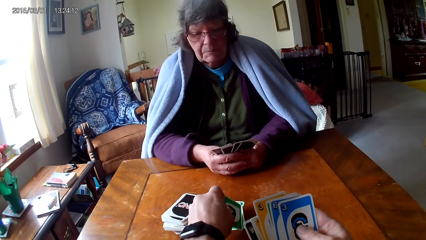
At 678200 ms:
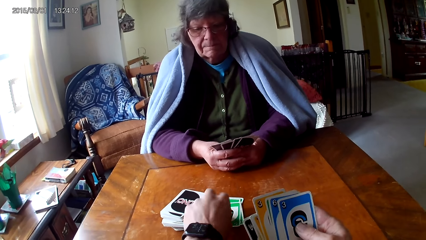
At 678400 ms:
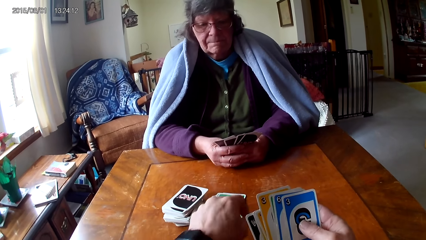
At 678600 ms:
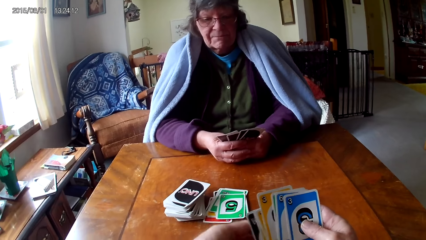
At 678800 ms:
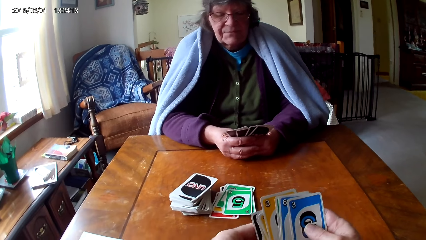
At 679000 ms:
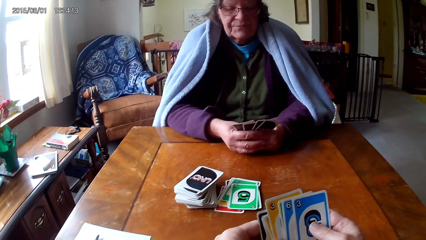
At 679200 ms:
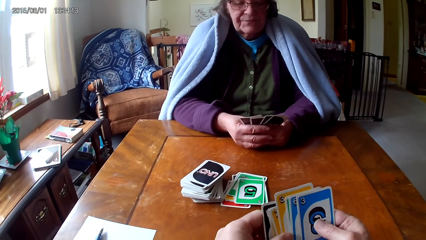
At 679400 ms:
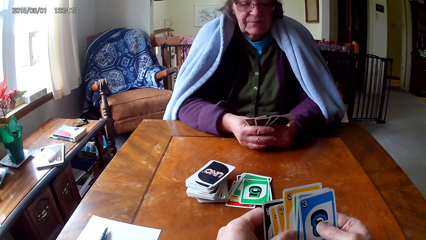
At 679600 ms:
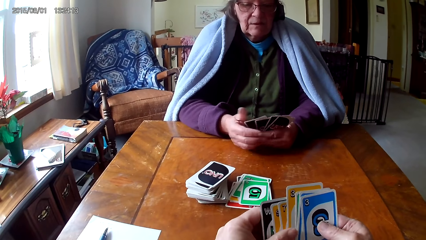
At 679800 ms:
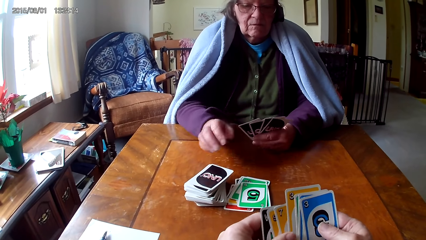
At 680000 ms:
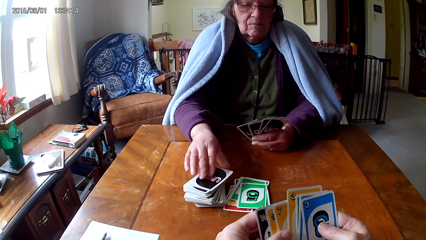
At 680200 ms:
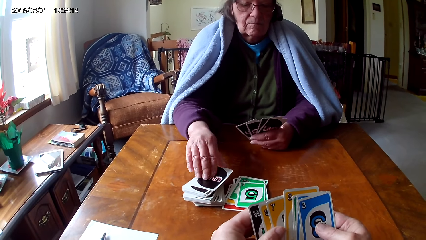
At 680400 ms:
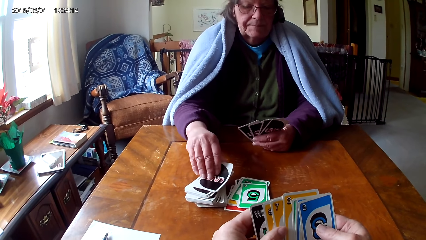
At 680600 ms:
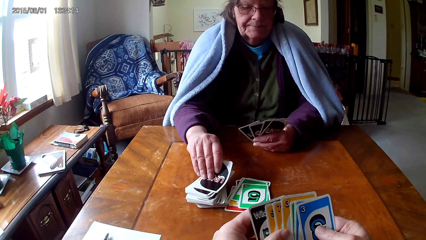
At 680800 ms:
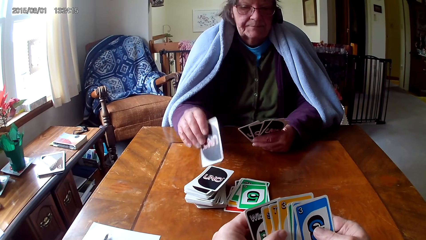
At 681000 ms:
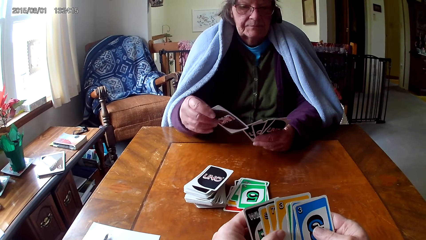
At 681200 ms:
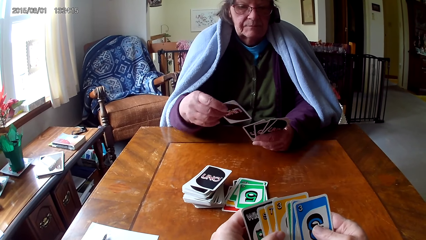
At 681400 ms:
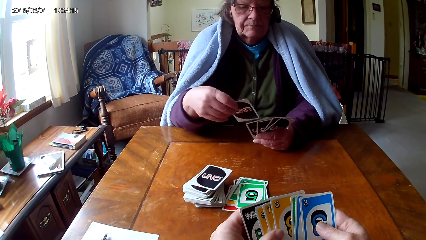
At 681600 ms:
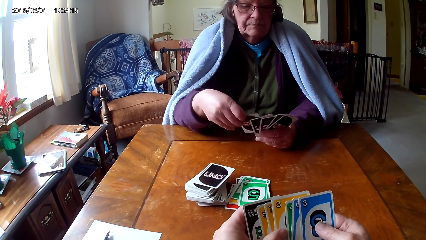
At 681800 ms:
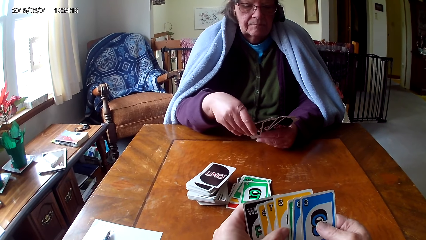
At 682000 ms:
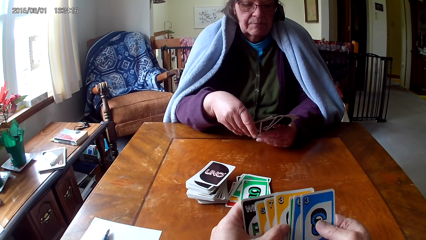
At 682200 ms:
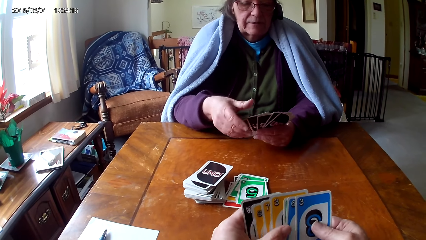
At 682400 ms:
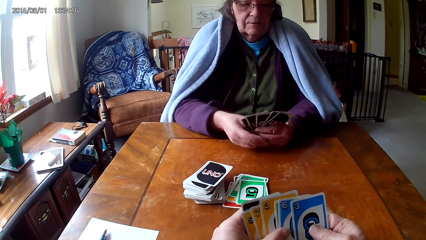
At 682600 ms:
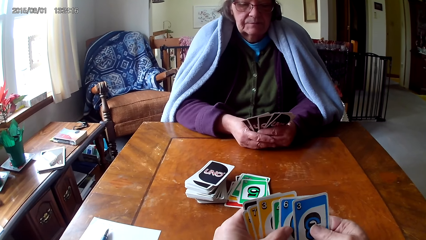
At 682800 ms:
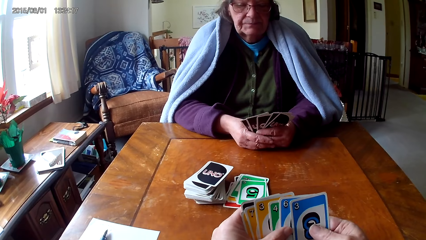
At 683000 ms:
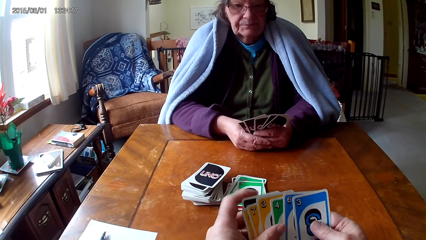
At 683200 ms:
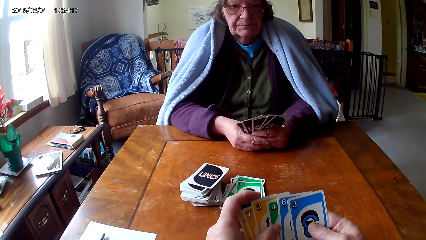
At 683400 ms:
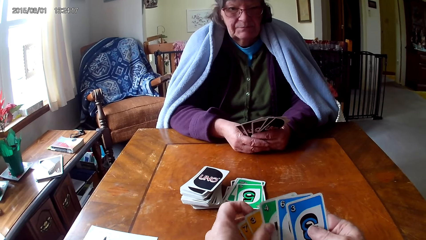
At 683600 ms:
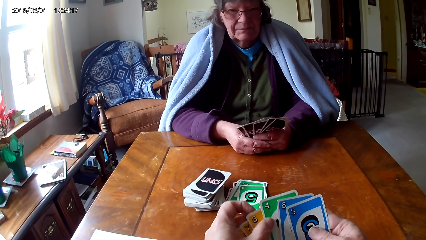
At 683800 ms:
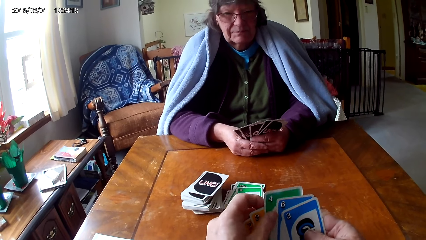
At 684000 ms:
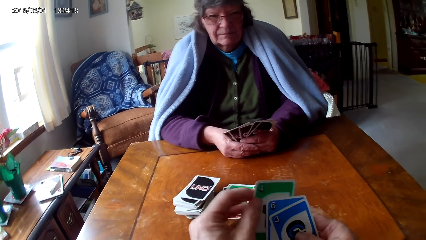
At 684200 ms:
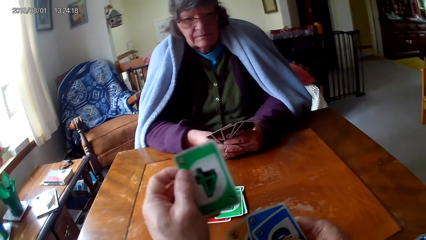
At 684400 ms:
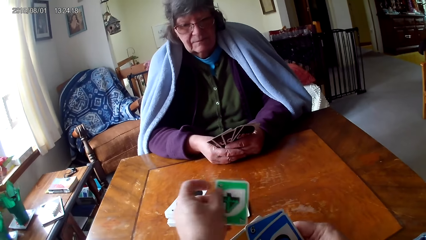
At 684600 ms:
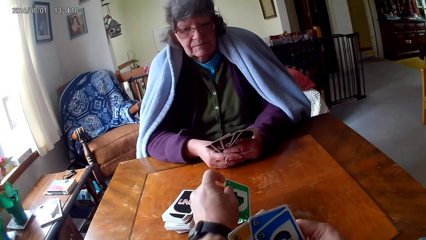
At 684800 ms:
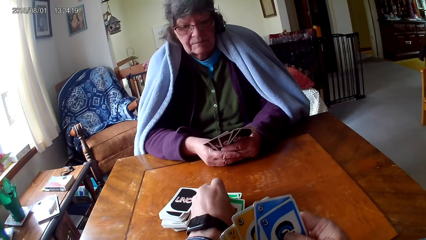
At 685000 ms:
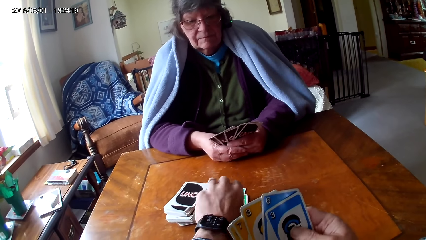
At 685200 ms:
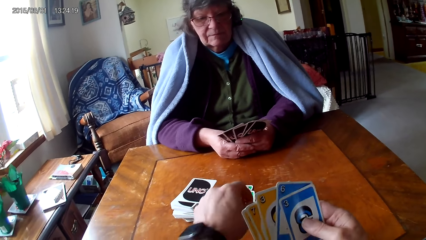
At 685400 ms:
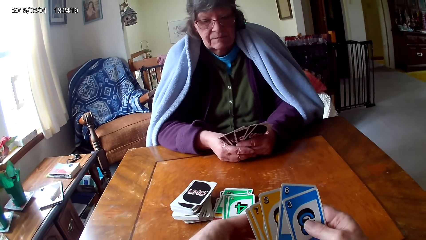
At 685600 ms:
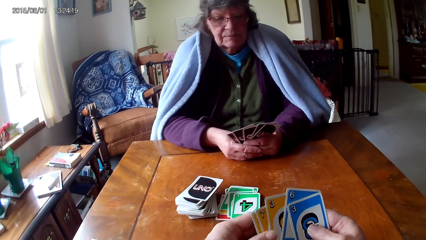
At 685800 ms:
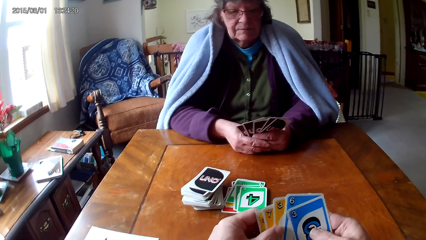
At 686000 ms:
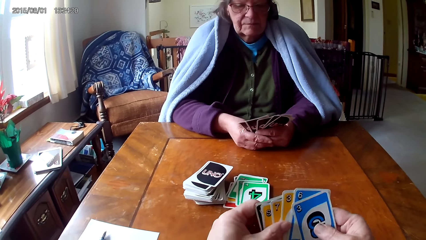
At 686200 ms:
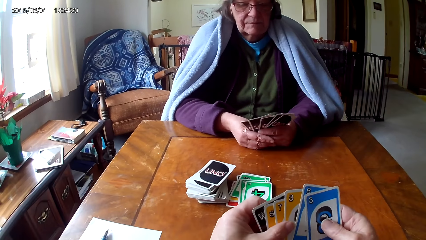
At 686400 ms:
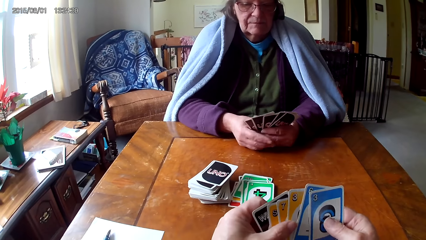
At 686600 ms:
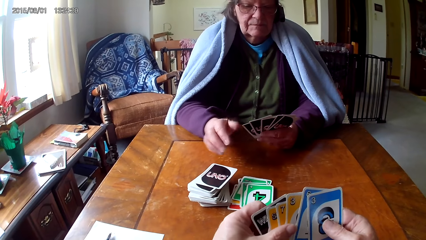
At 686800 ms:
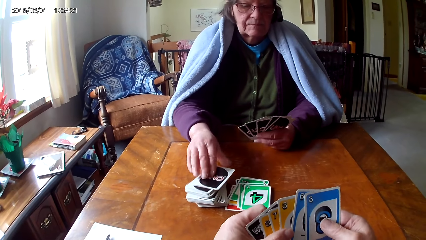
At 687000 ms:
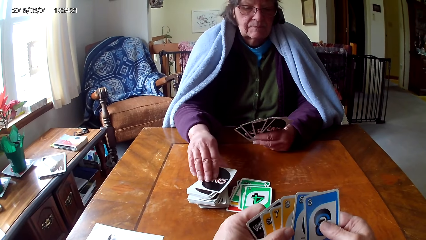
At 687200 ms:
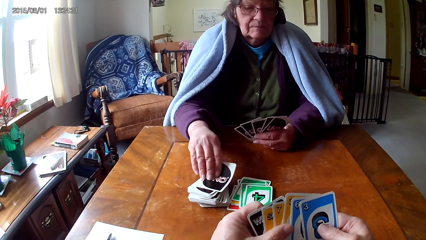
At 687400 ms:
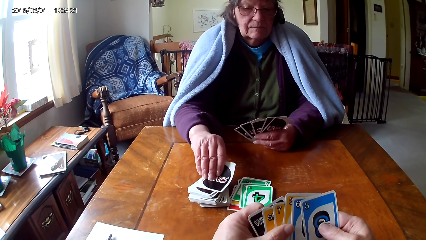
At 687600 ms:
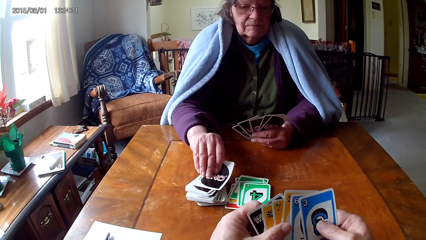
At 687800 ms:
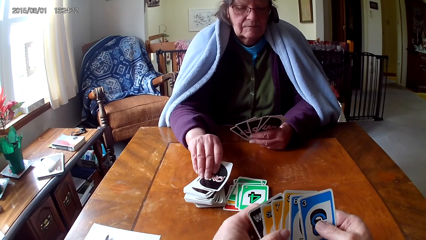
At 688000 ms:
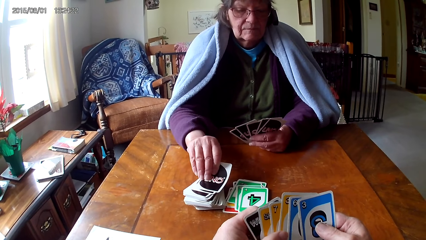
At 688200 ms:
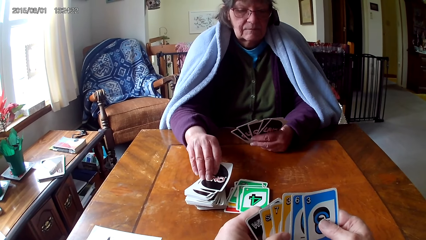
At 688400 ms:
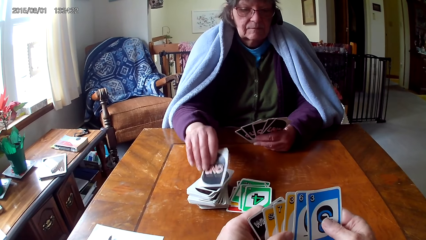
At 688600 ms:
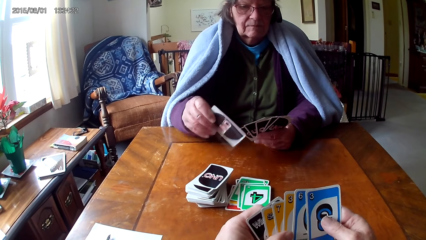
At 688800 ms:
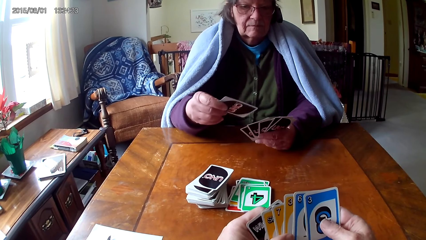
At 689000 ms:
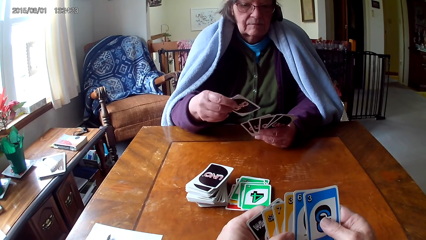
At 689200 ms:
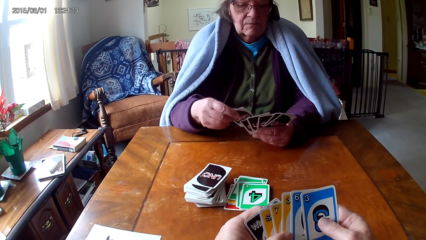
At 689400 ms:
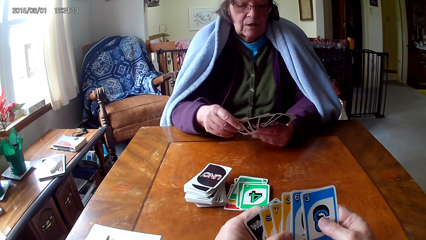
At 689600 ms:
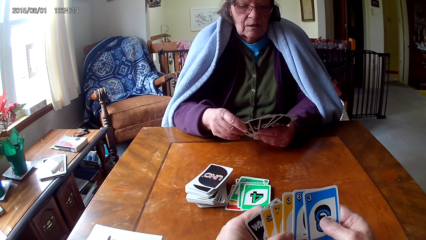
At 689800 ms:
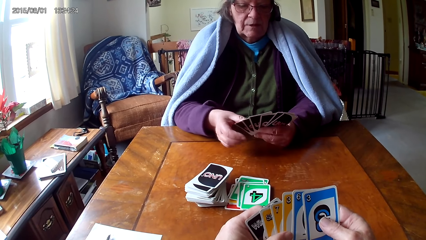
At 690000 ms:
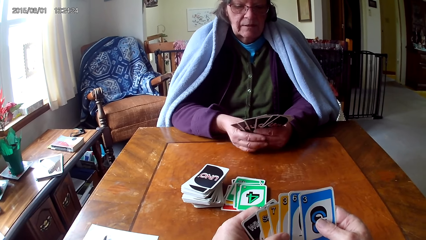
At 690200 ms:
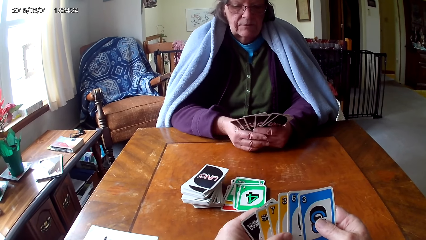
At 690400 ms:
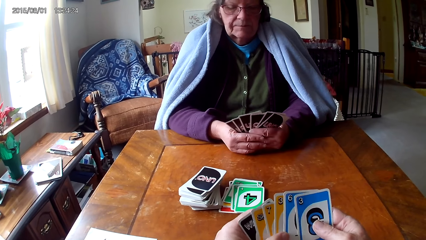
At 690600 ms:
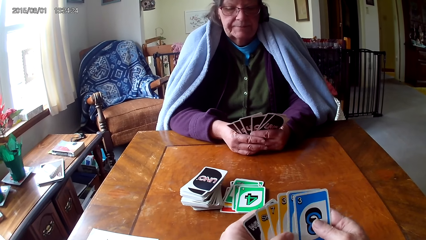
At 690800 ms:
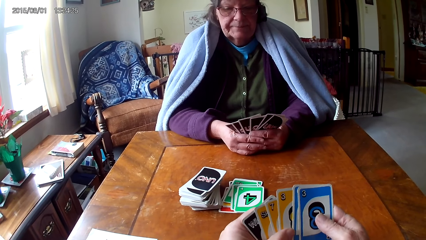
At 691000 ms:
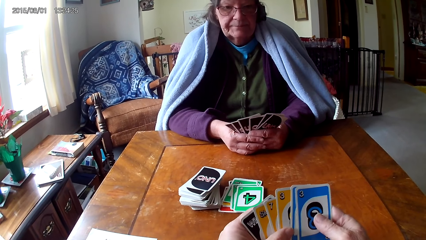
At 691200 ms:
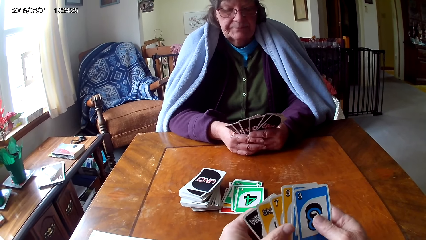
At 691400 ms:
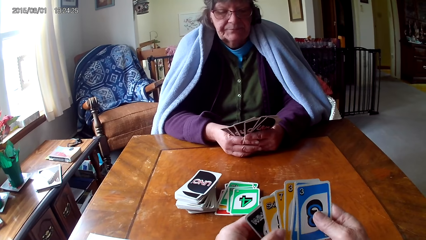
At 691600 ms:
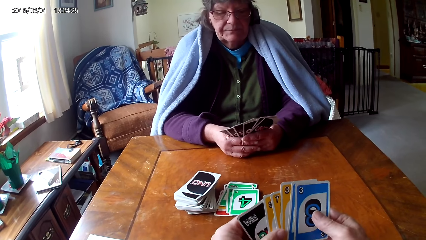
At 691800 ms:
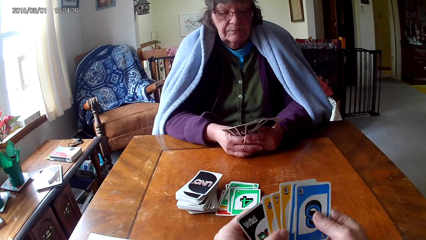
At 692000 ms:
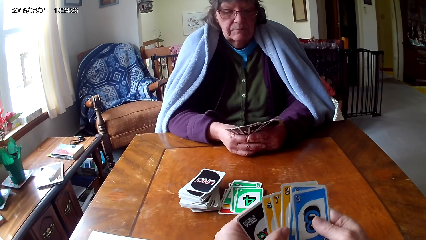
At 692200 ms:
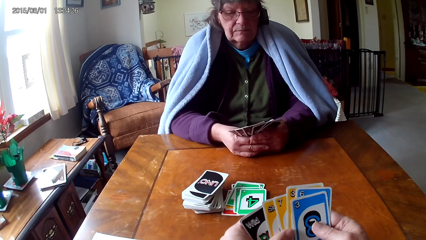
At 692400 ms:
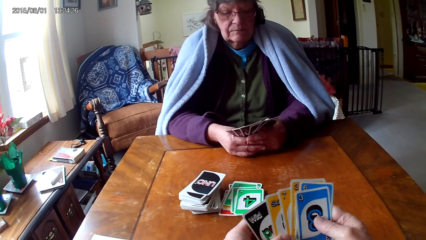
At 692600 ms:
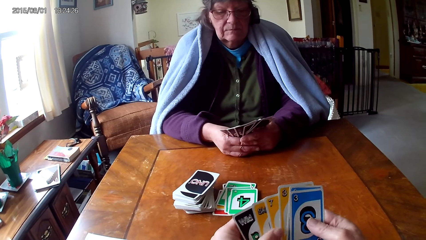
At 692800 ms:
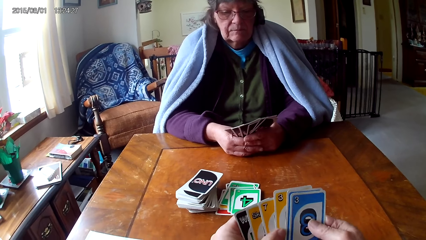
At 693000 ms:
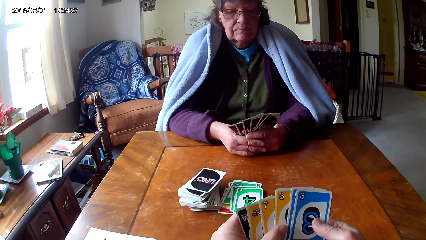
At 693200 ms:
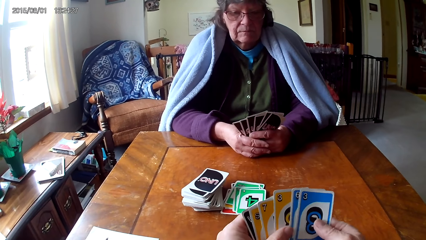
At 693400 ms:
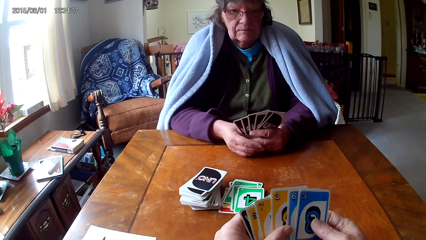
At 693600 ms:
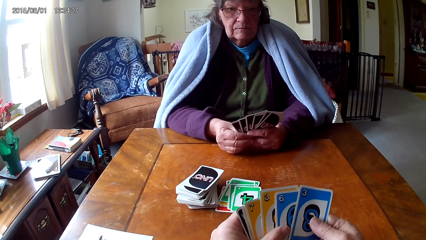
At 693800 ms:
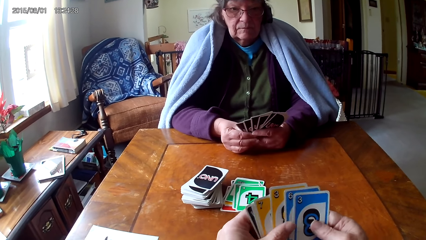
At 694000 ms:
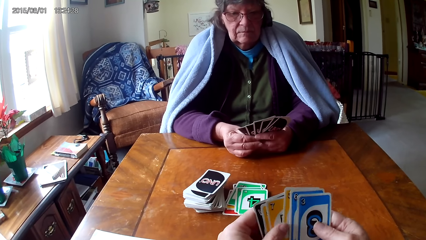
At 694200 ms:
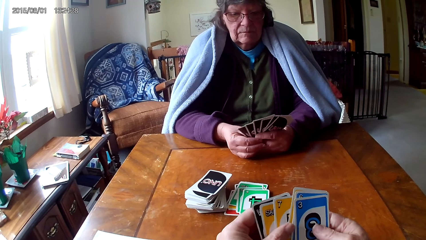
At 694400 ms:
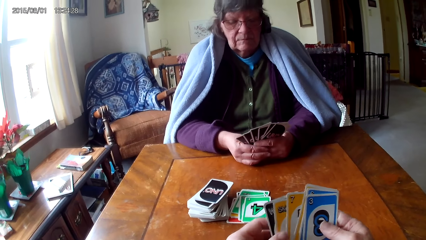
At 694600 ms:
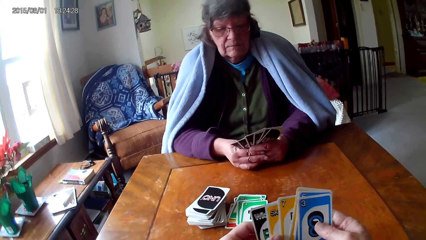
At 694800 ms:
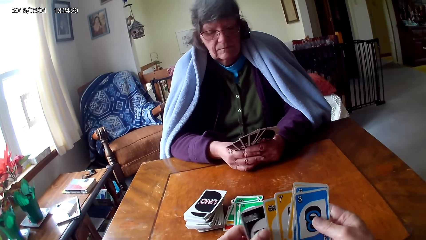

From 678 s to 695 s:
The camera wearer puts down a card. A woman picks up a card on a table. She puts a card on other cards. The camera wearer picks up a card on other cards. They put down a card. The woman picks up a card on the table. She puts a card on other cards. The camera wearer looks at the cards.
